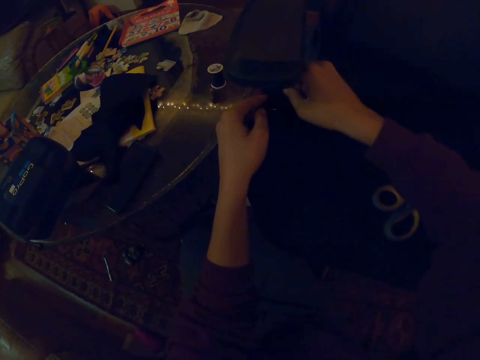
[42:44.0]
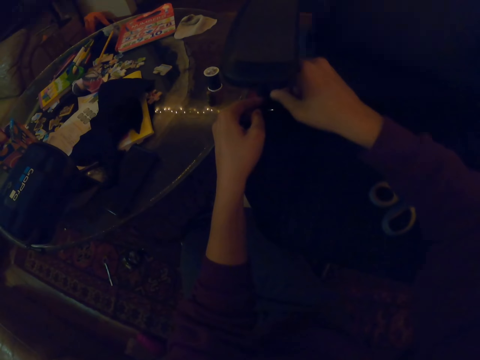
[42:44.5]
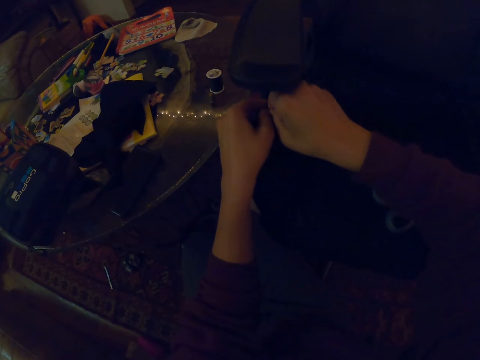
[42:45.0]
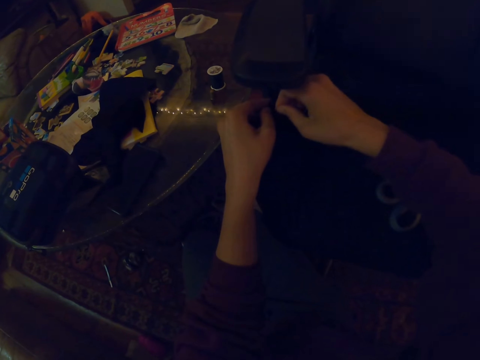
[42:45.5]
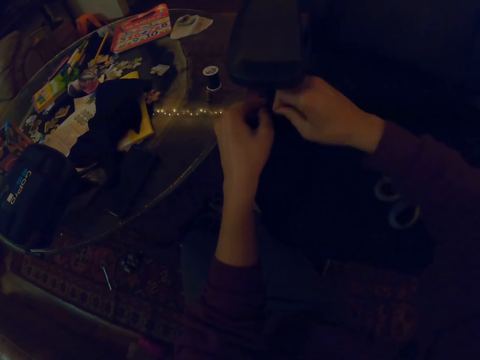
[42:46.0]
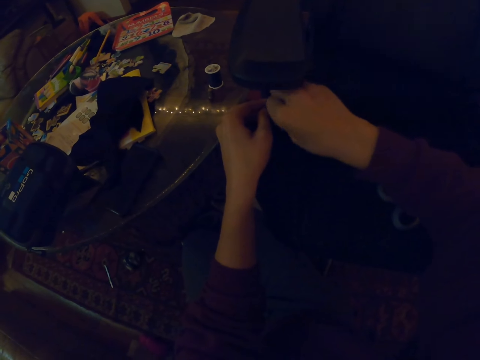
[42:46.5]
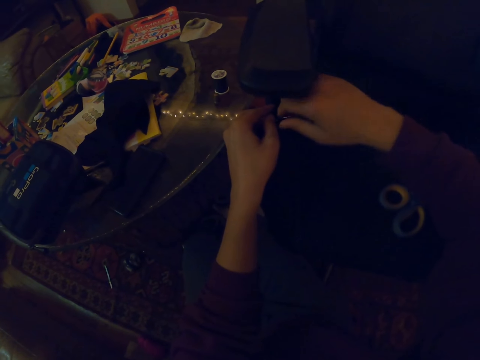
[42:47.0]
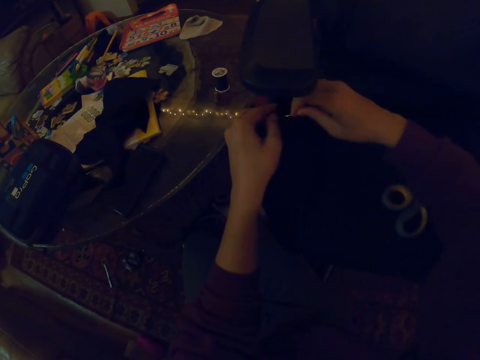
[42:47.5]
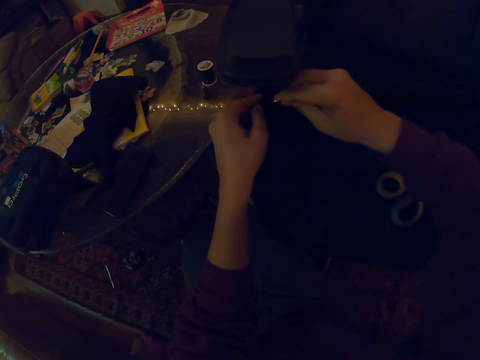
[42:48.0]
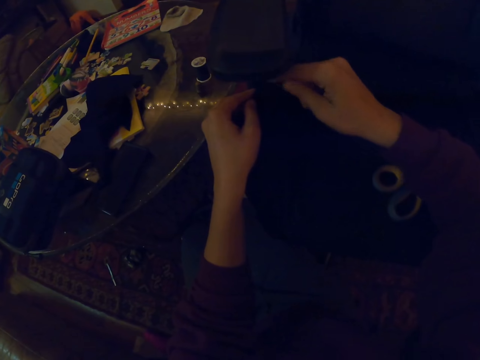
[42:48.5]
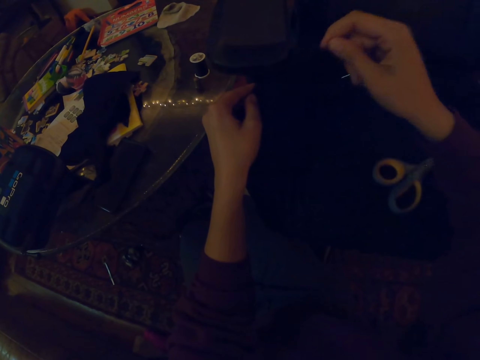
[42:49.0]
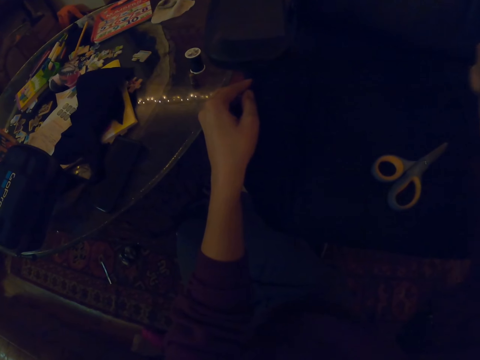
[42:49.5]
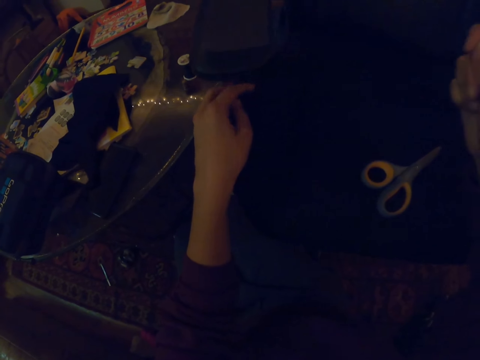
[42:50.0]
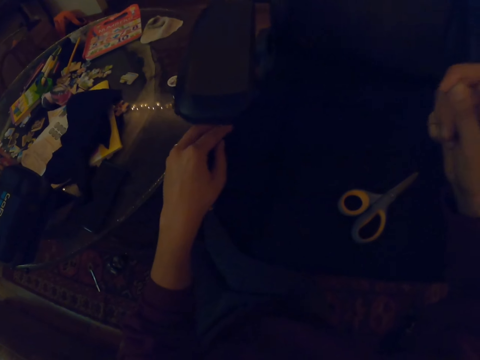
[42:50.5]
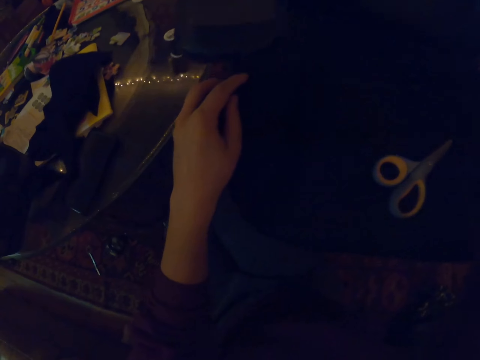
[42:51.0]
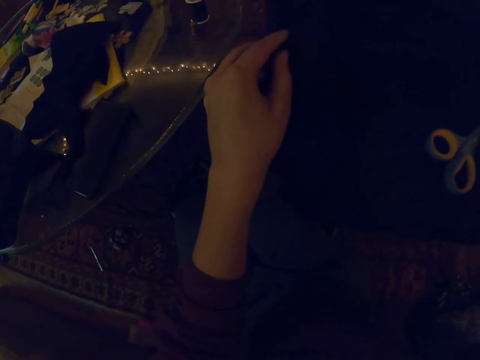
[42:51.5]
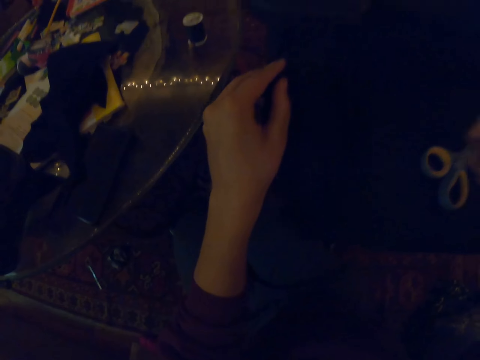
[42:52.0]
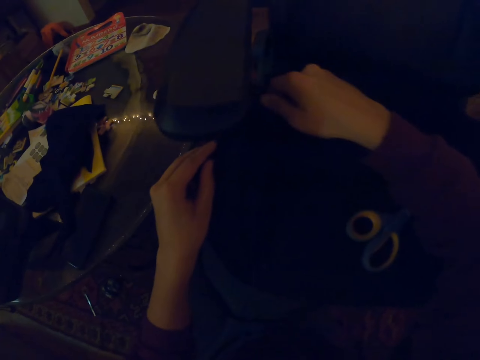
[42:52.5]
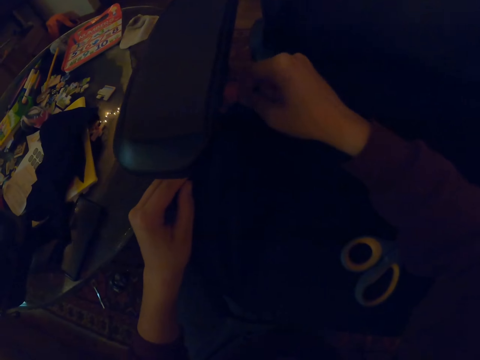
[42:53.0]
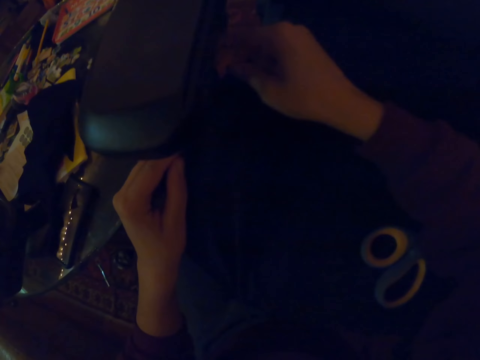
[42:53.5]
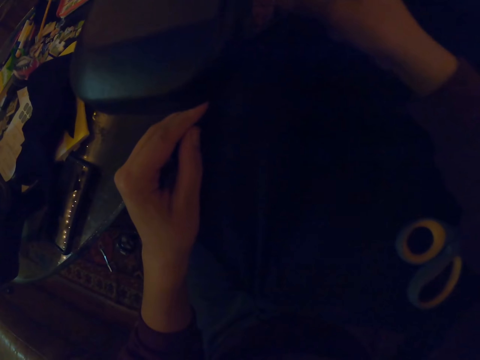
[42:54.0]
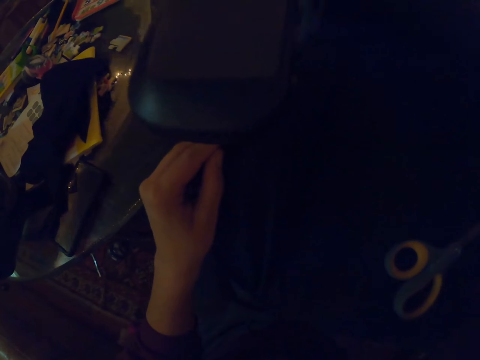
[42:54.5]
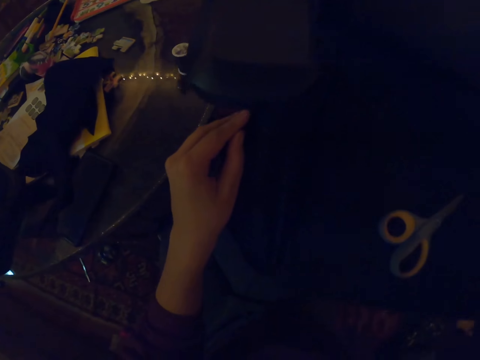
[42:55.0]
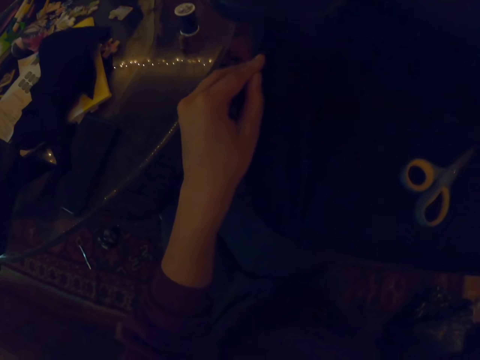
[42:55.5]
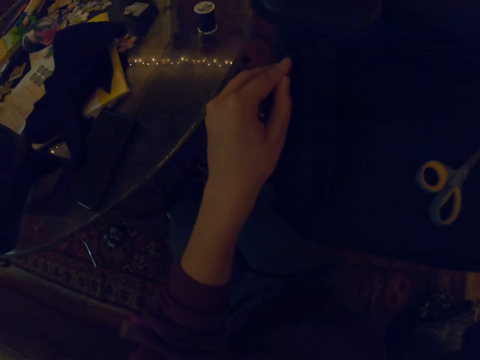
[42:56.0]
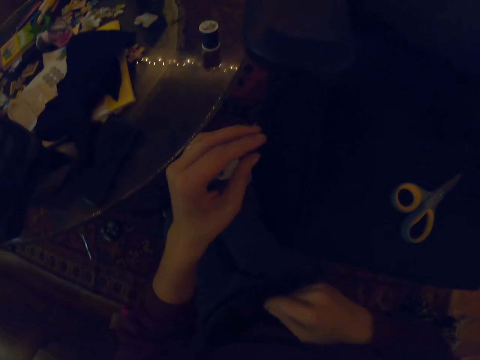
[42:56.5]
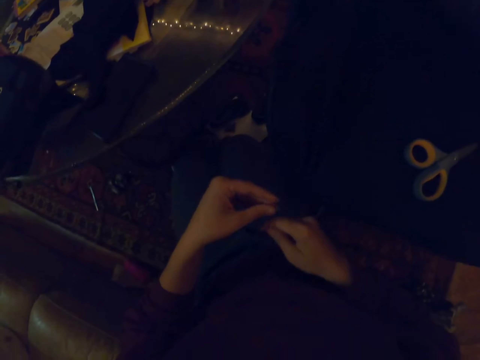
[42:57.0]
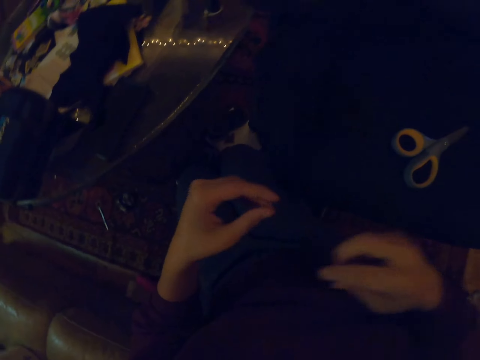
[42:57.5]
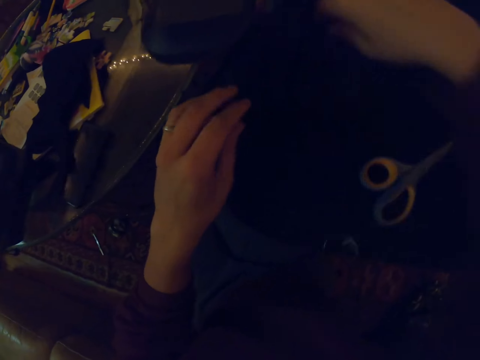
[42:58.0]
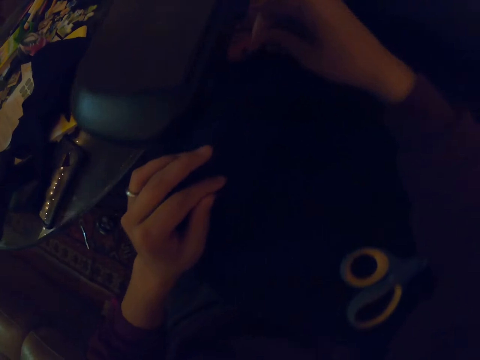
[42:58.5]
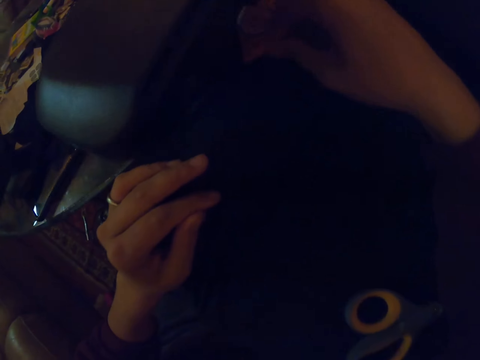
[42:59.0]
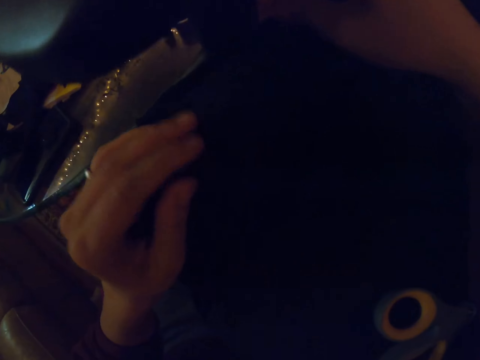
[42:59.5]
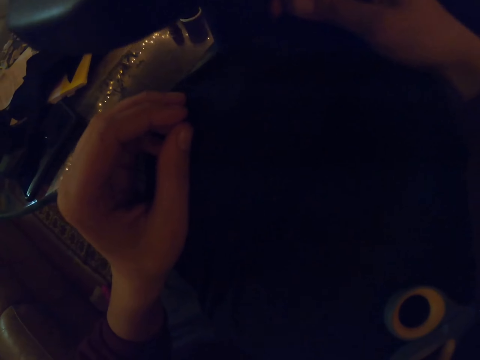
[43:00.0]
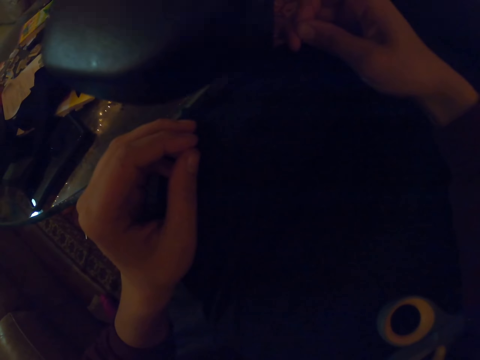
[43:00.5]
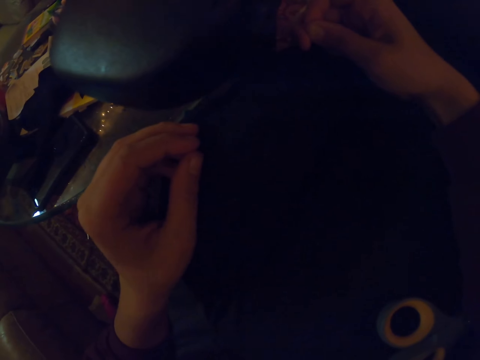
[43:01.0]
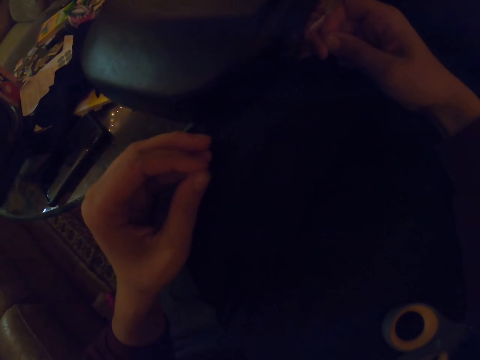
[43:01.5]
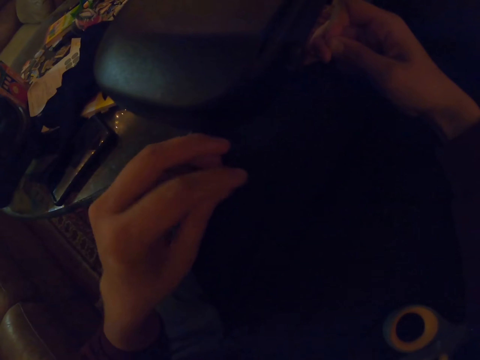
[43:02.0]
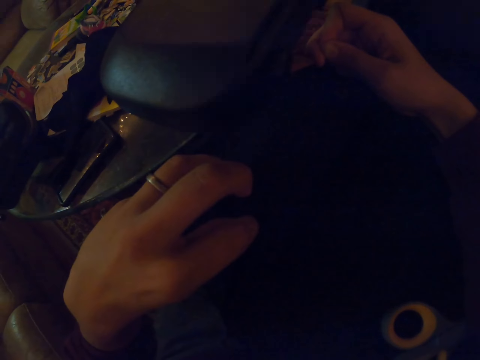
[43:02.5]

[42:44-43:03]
The camera wearer pulls the needle. They pull the thread. They adjust the cloth on the seat pad. They pull the thread.

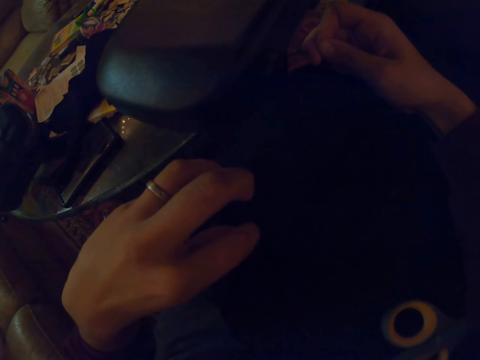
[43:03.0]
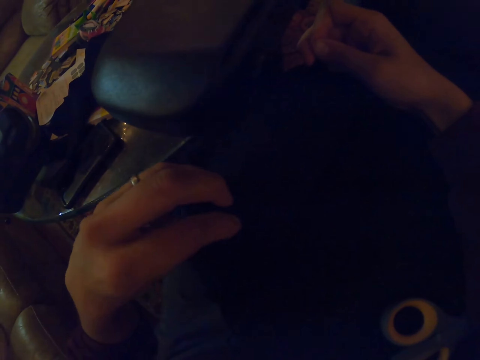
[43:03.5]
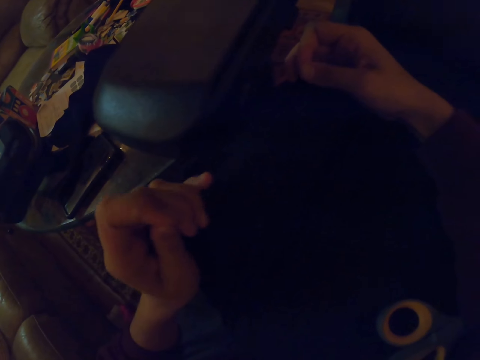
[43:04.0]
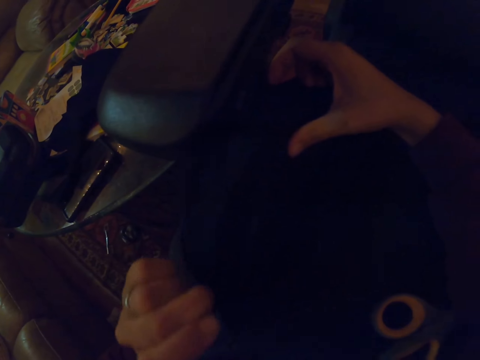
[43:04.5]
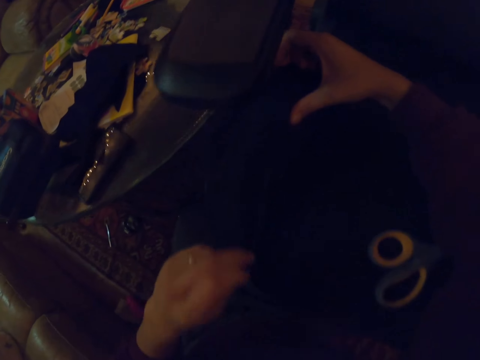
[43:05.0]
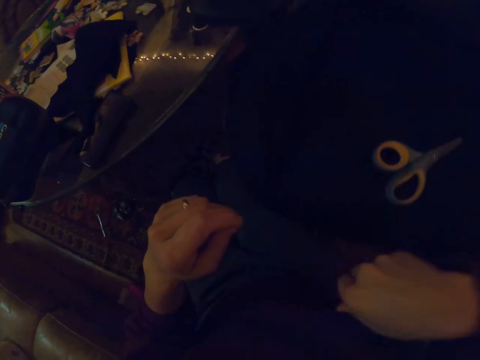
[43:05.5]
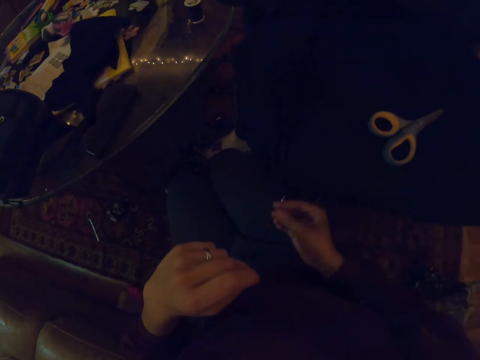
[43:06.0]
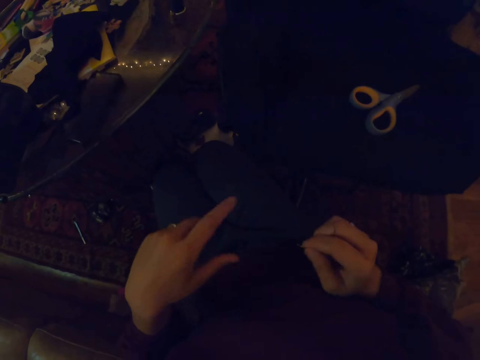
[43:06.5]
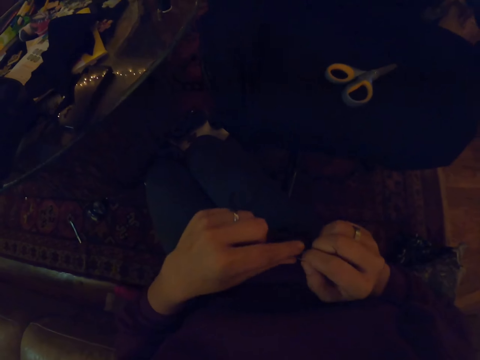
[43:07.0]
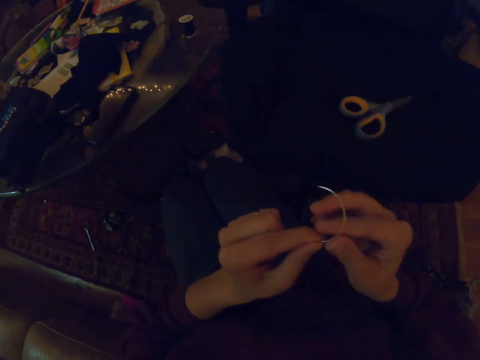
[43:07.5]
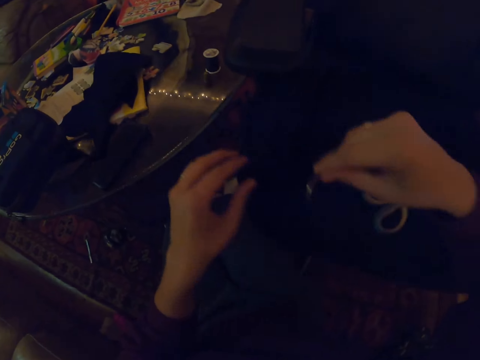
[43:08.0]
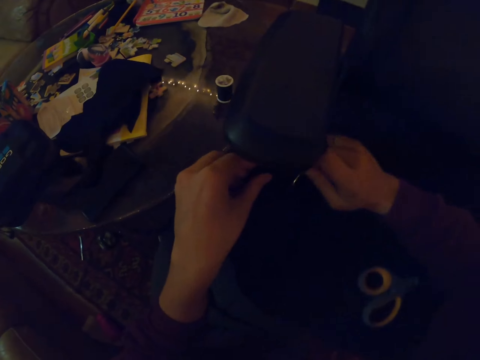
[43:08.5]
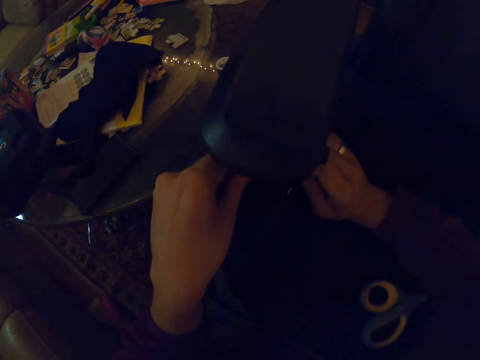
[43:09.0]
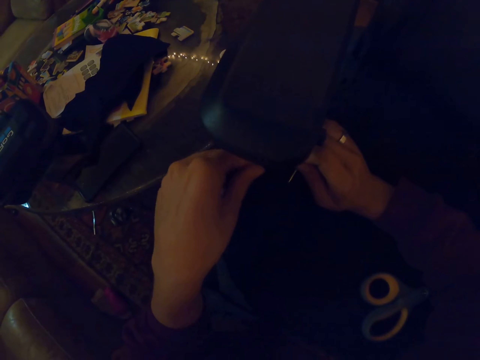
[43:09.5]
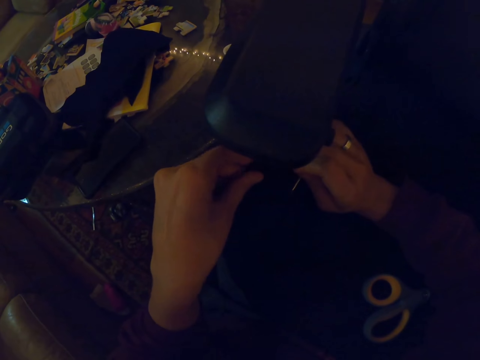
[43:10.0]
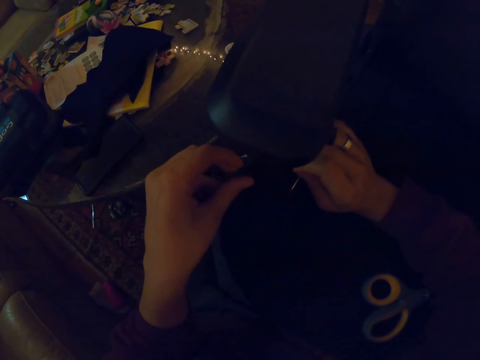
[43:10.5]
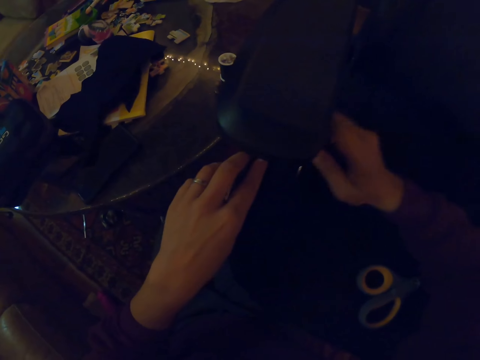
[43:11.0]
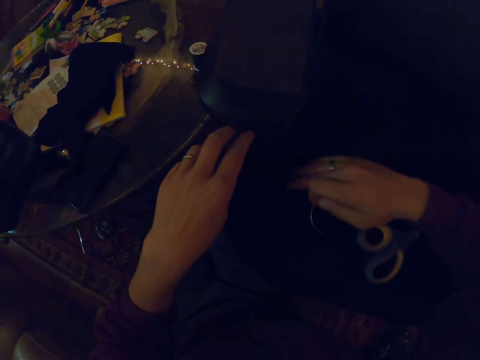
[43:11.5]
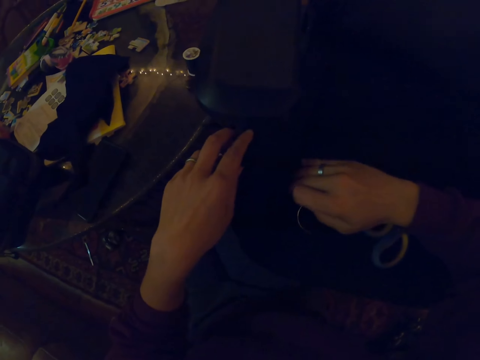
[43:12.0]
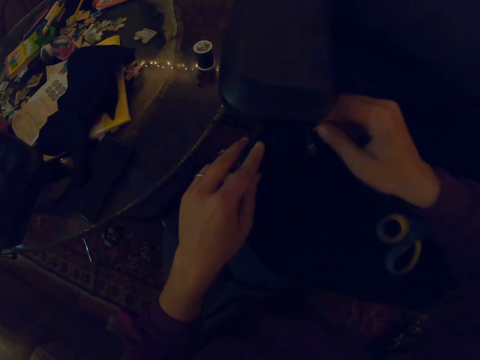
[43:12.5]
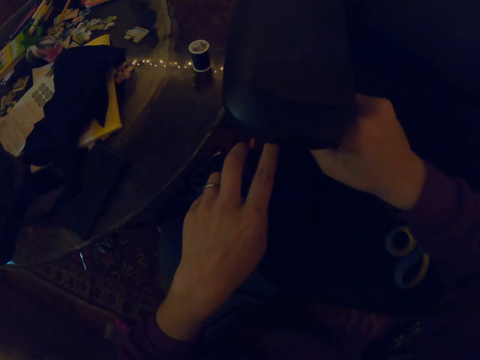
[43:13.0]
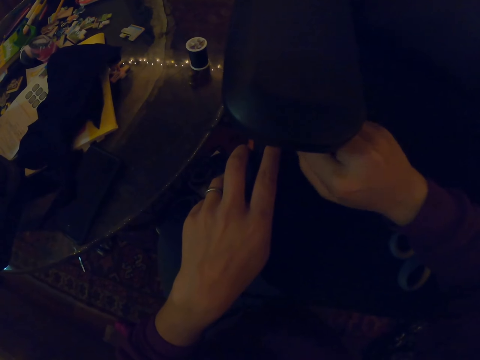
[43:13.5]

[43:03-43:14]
The camera wearer pulls the thread. They adjust the cloth on the seat pad.
